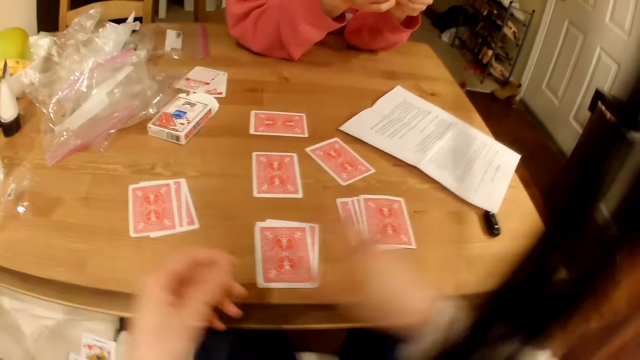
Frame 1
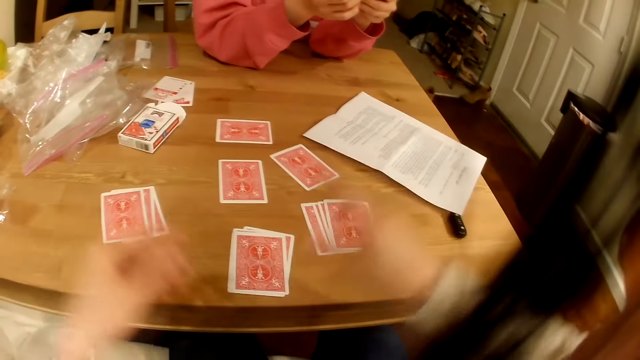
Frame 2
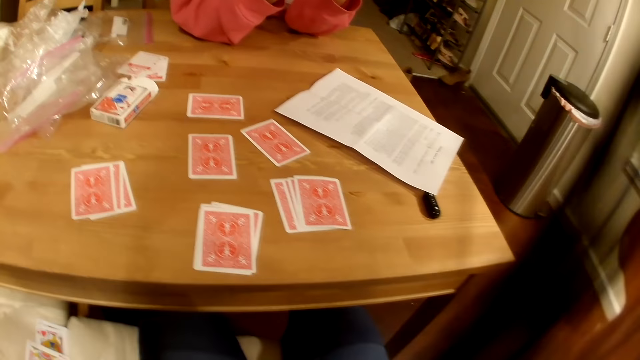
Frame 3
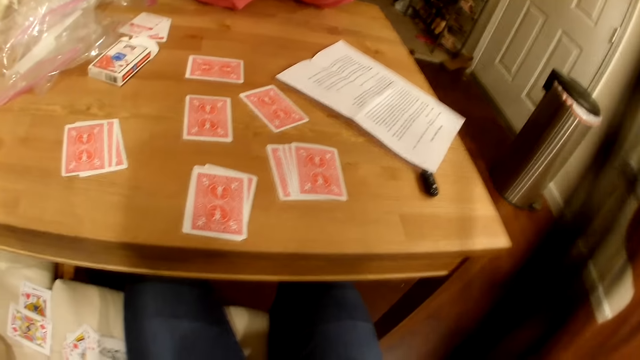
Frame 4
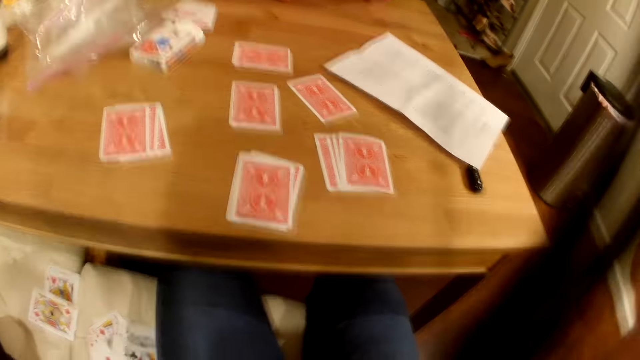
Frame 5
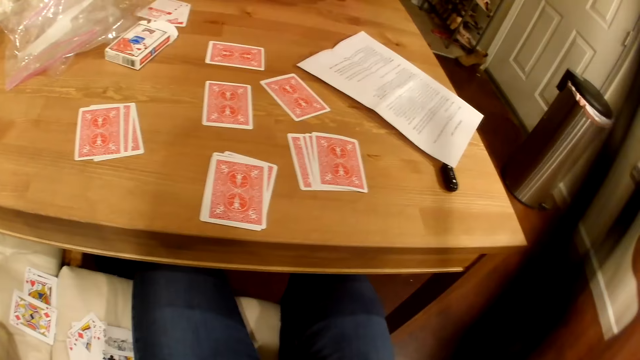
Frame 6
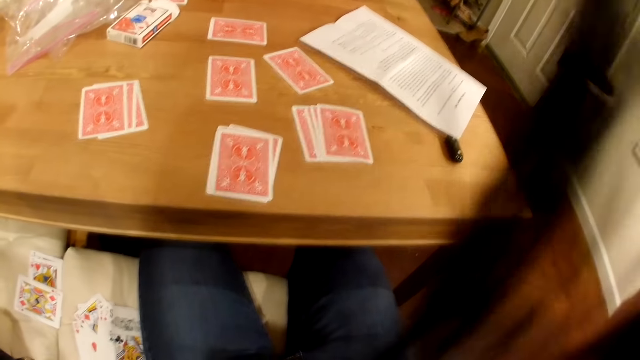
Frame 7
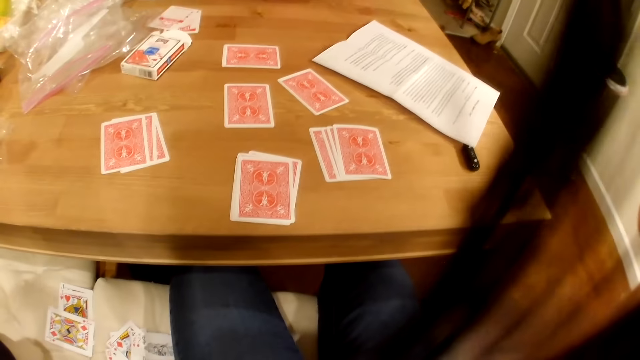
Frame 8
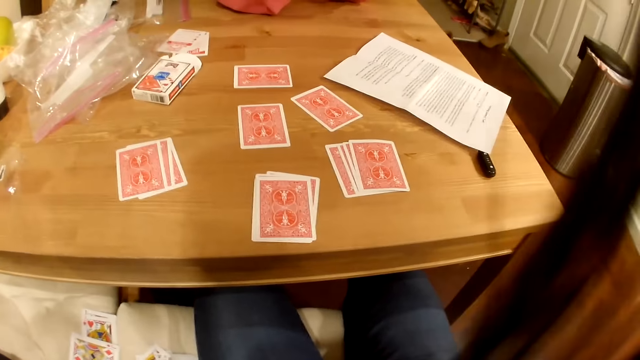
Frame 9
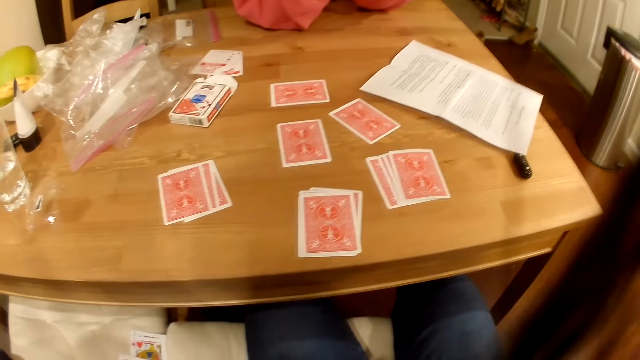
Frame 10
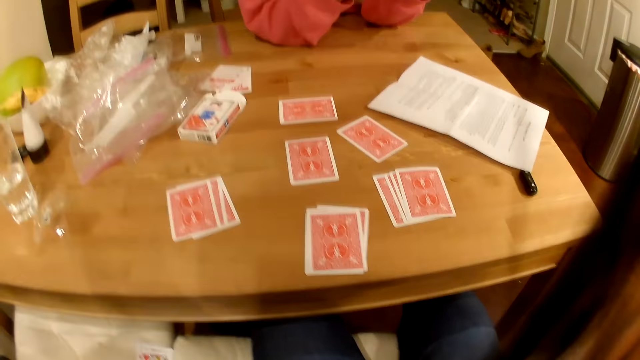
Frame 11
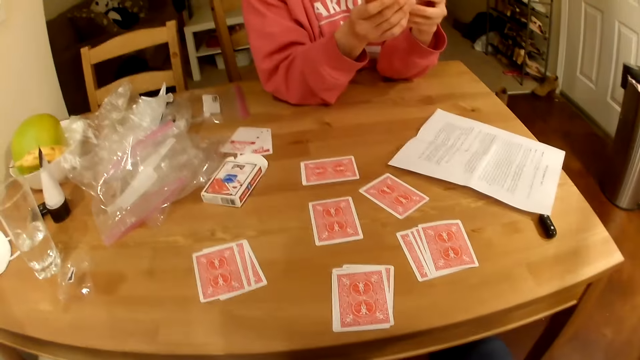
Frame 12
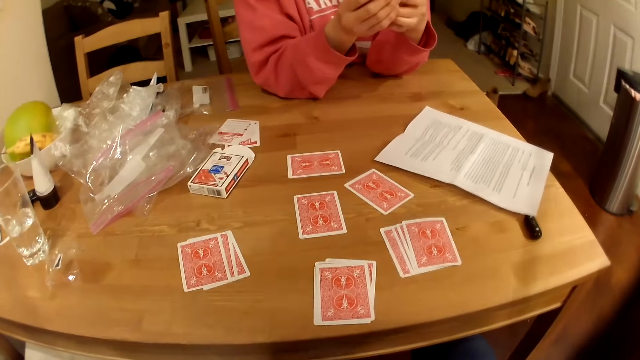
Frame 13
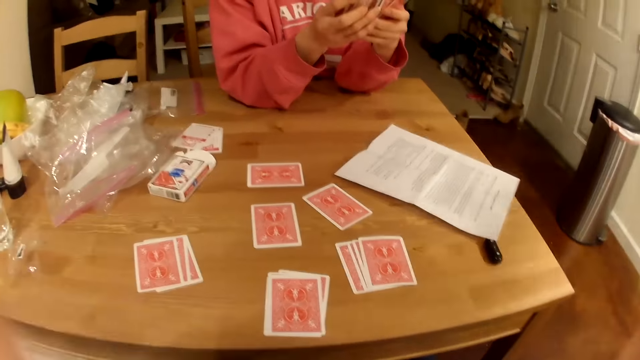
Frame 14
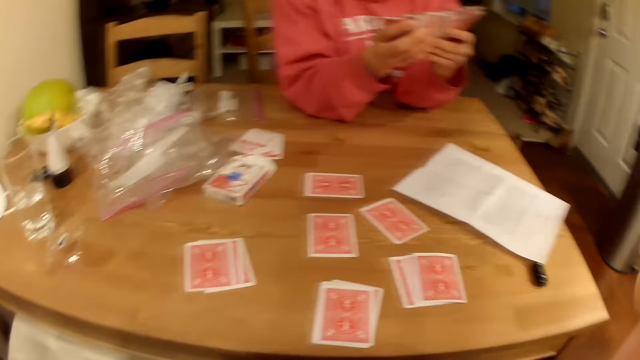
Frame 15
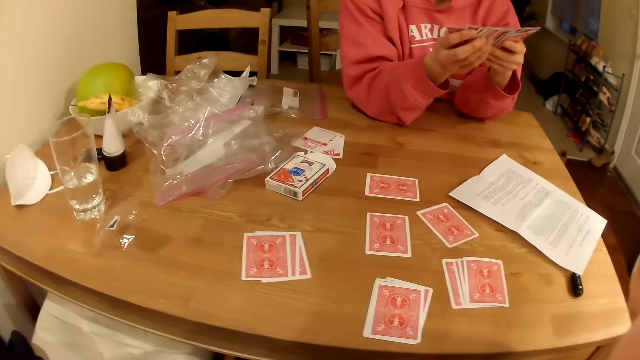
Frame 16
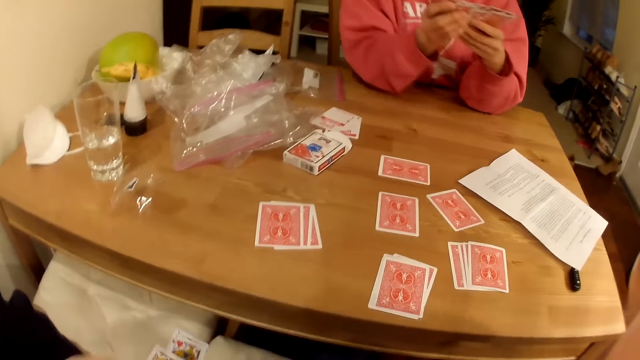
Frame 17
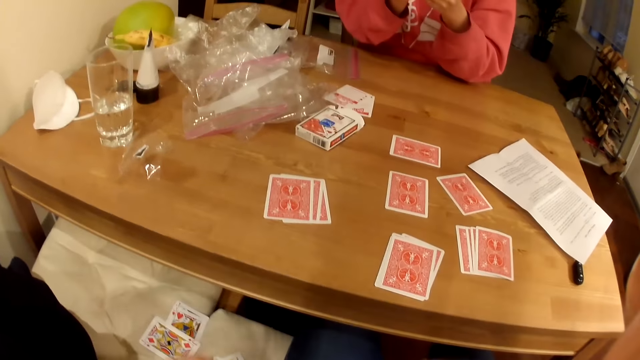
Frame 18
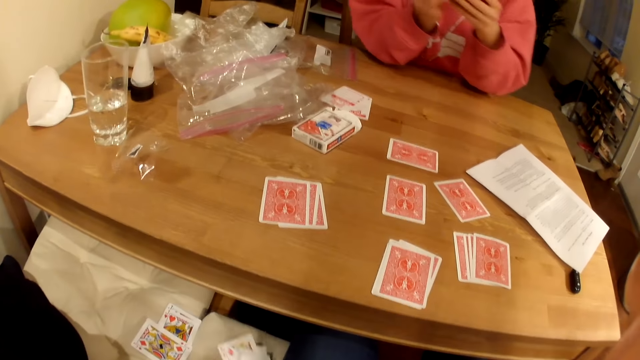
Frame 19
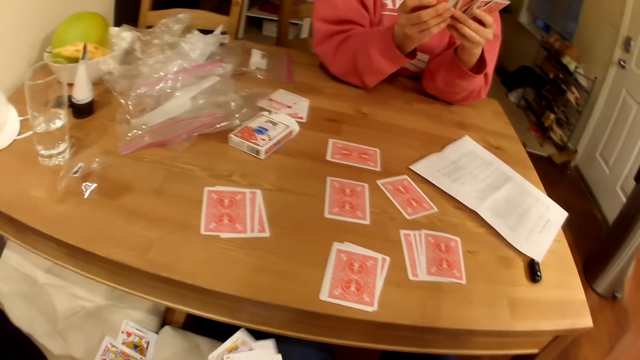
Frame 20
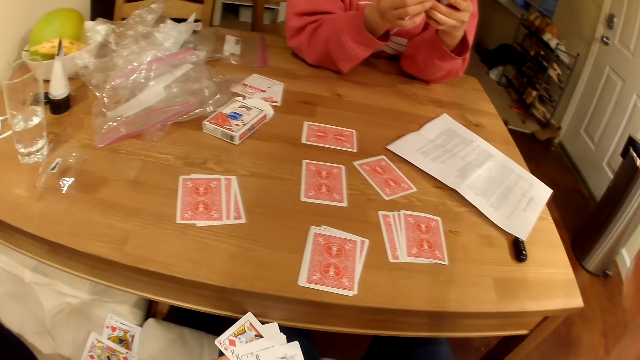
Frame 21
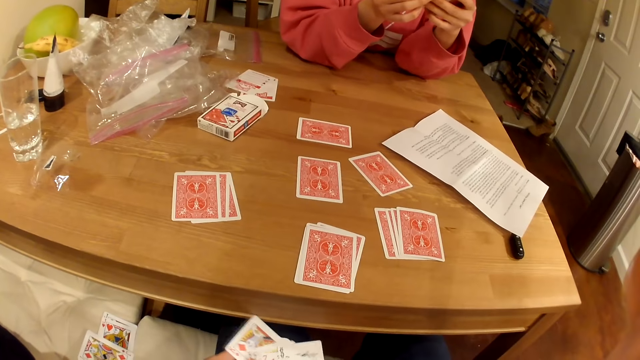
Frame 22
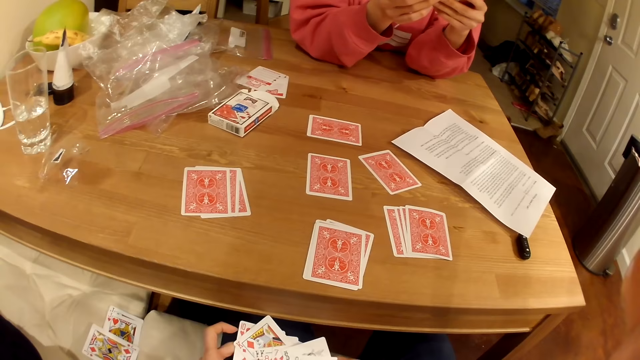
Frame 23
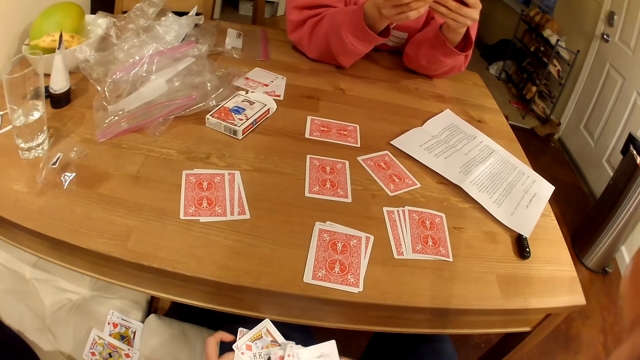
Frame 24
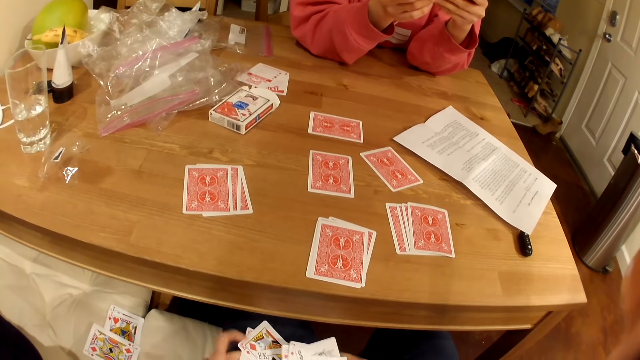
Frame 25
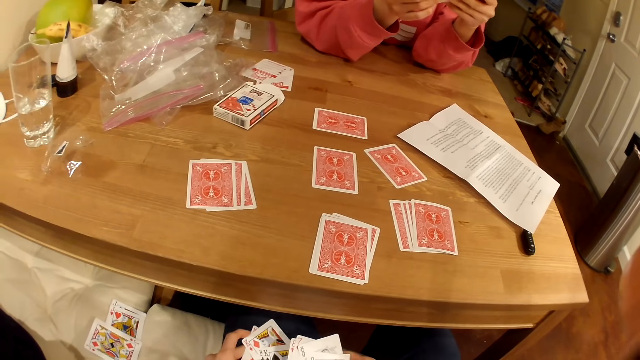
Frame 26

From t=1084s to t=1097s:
The camera wearer touches playing cards on the table. They adjust the camera. They pick the playing cards from the seat and shuffle the playing cards.

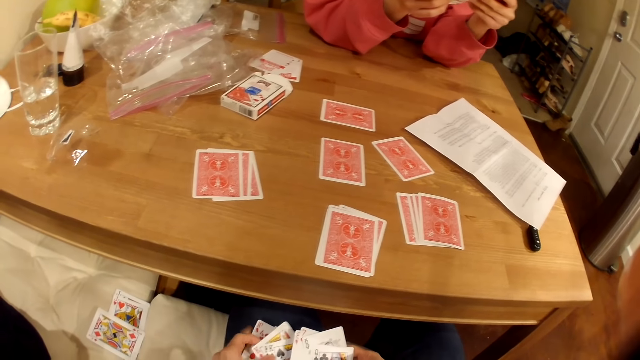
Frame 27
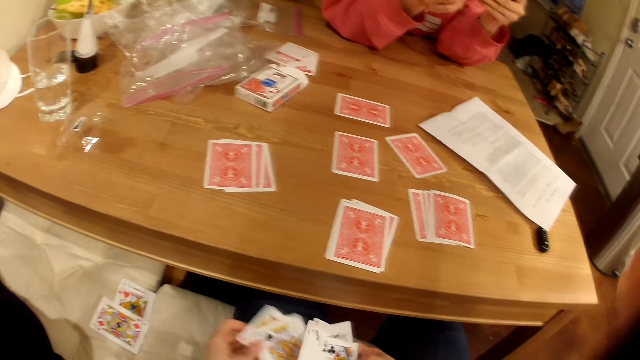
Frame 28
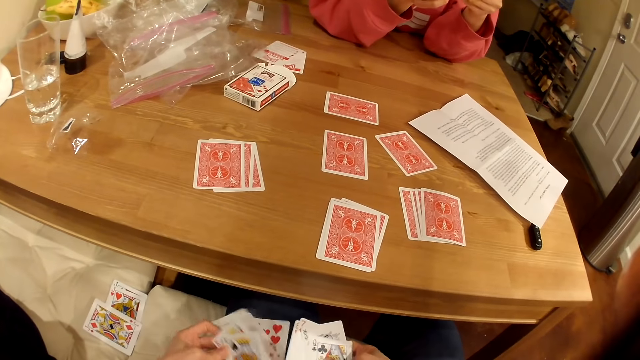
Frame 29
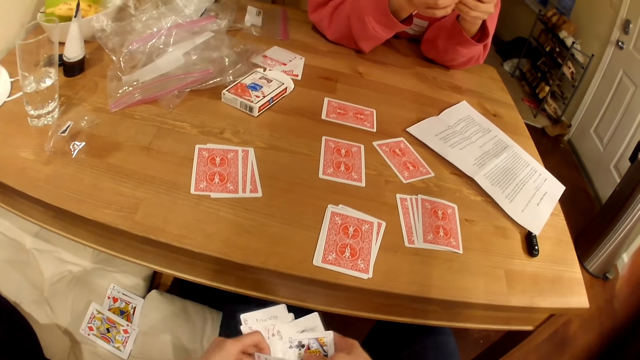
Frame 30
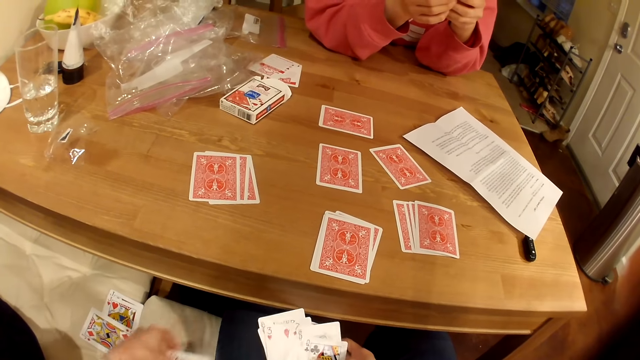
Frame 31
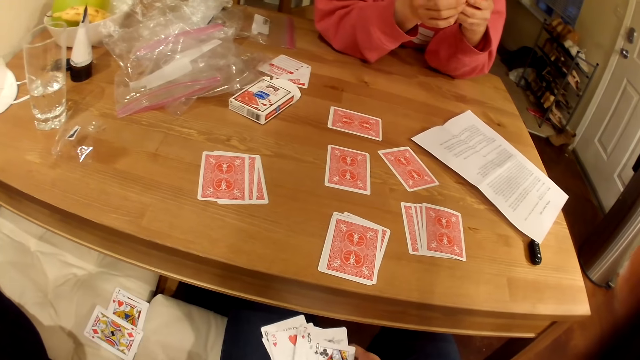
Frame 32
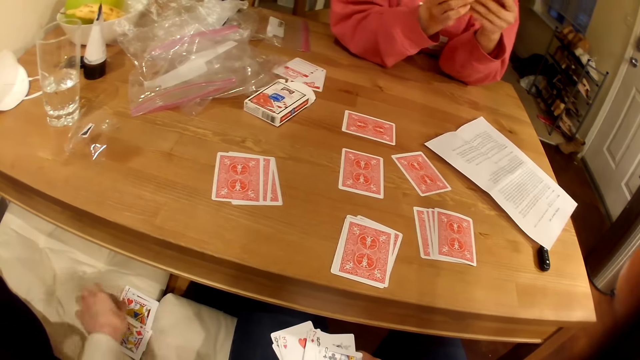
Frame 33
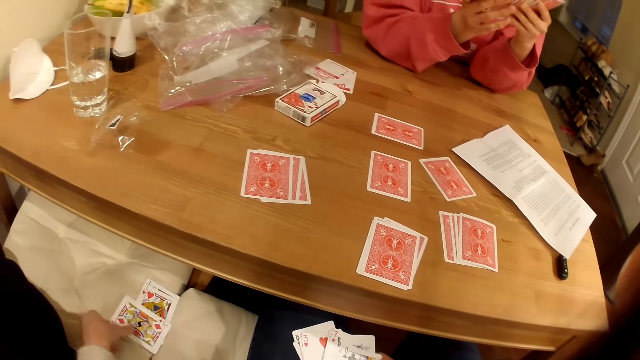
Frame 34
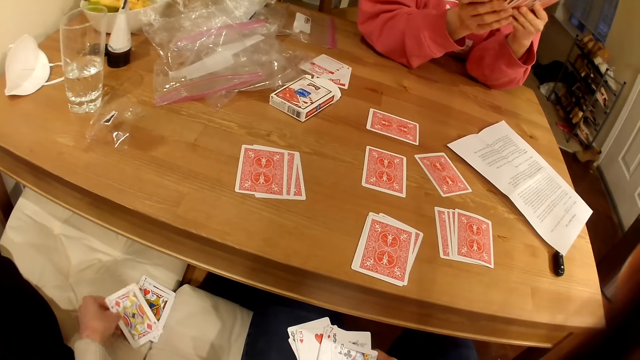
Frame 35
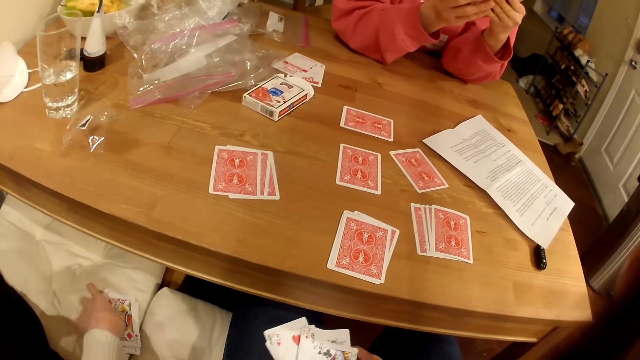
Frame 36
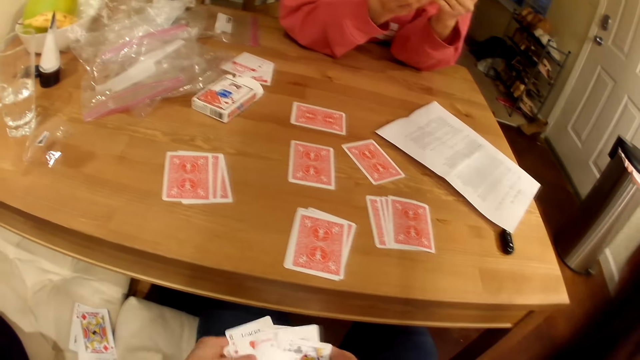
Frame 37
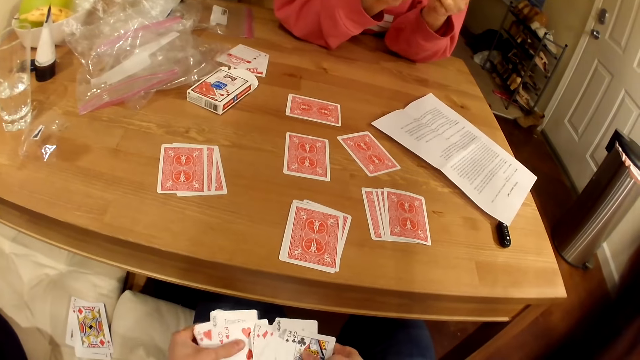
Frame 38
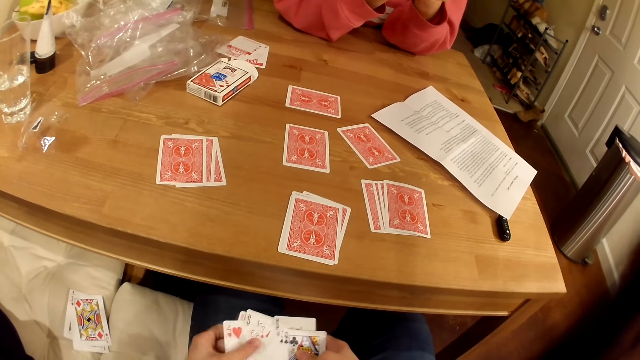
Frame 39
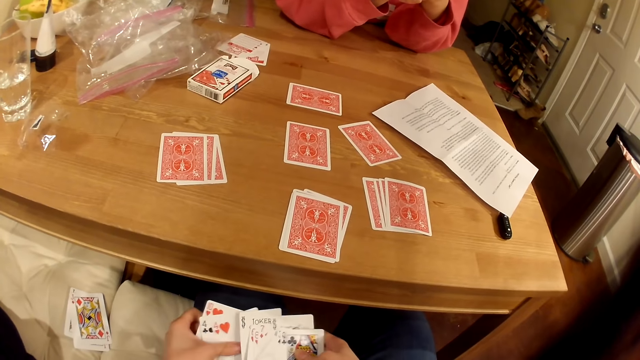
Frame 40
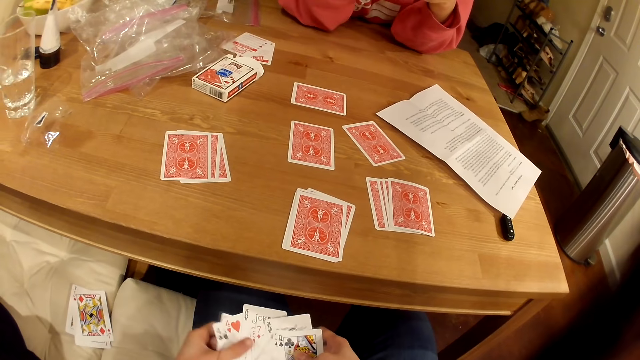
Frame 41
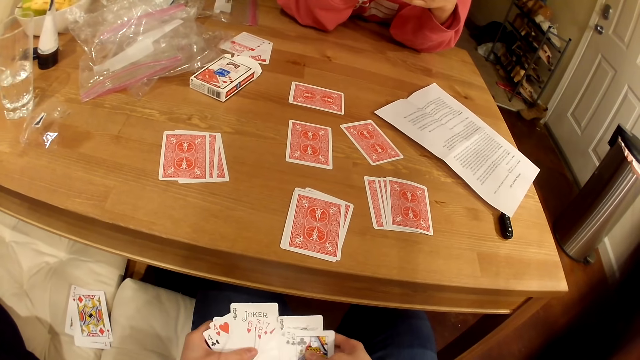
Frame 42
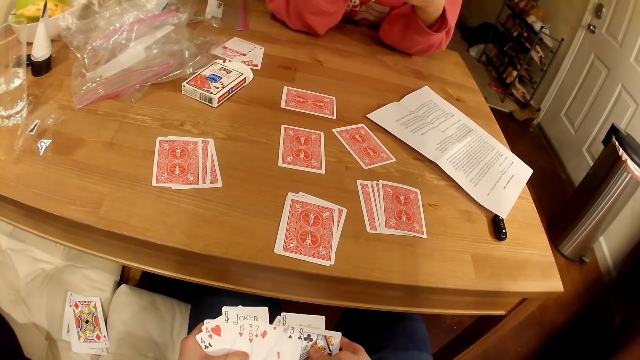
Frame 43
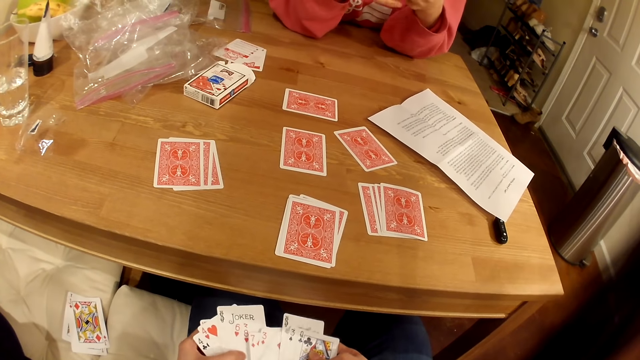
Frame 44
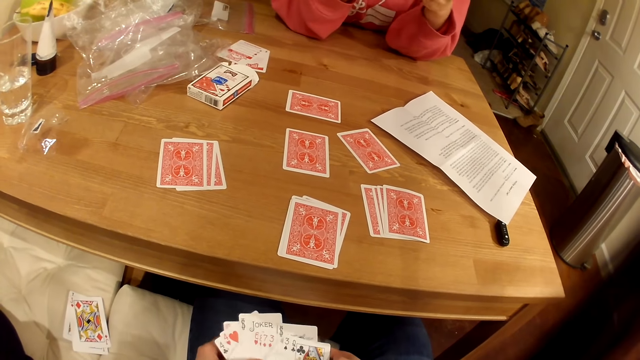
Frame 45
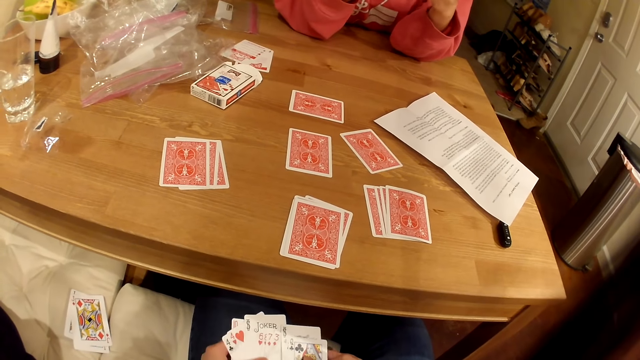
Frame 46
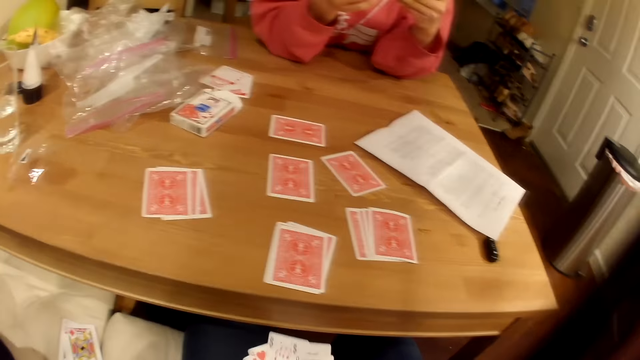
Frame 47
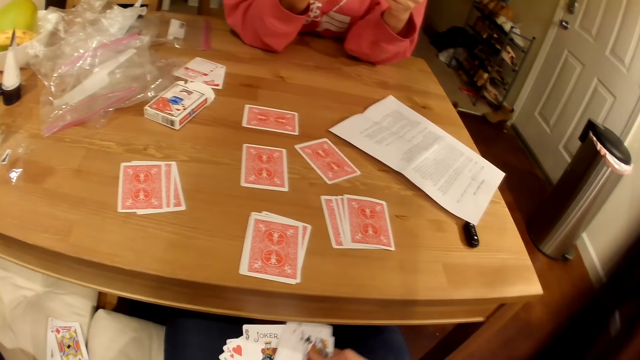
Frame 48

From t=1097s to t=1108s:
The camera wearer spreads her cards. They touch the playing cards on the seat. They shuffle the playing cards. A woman talks with the camera wearer.
